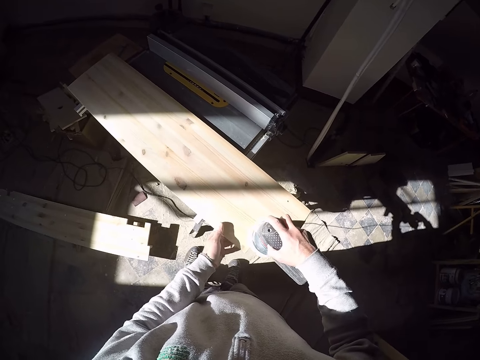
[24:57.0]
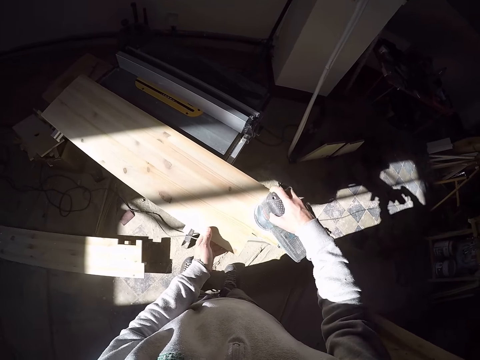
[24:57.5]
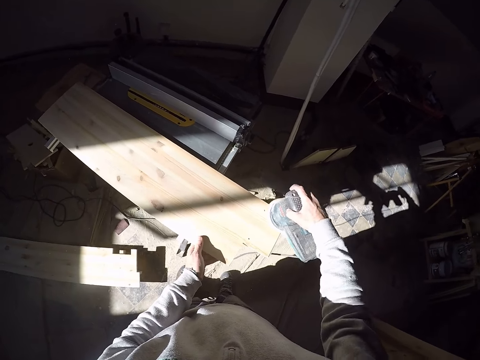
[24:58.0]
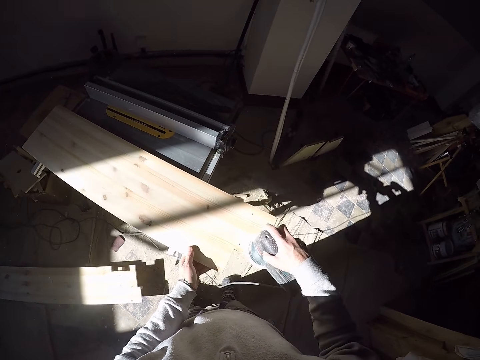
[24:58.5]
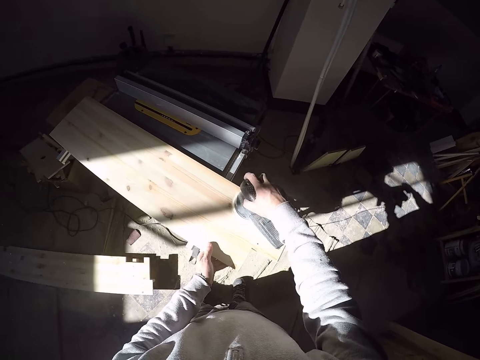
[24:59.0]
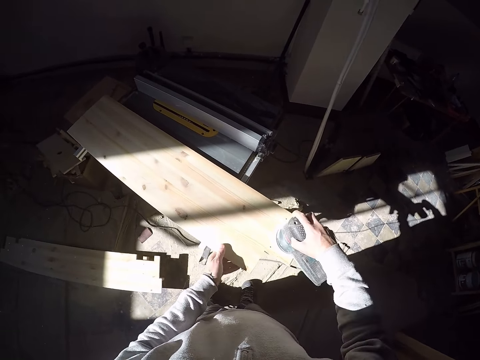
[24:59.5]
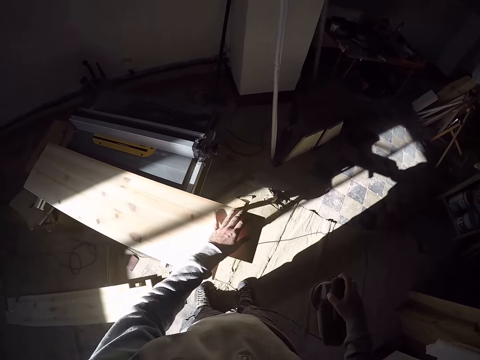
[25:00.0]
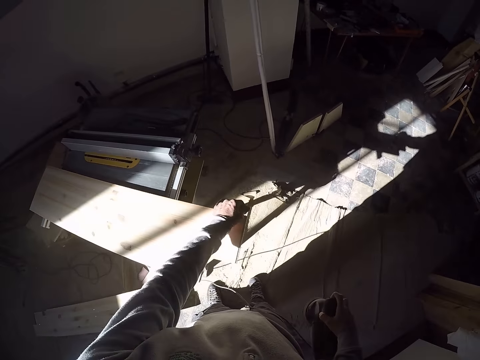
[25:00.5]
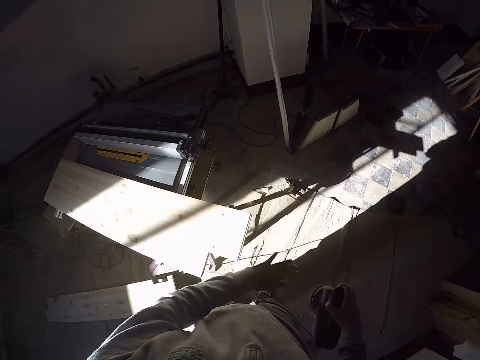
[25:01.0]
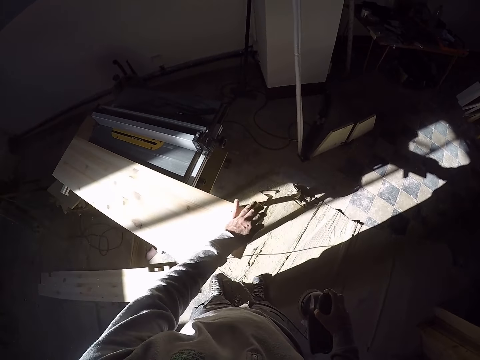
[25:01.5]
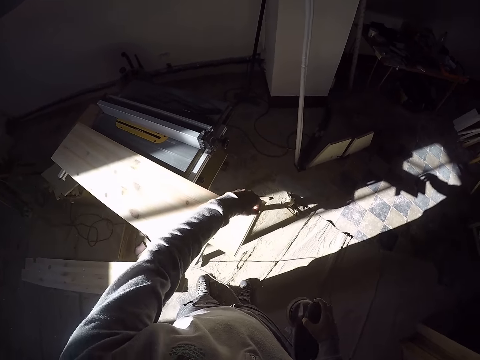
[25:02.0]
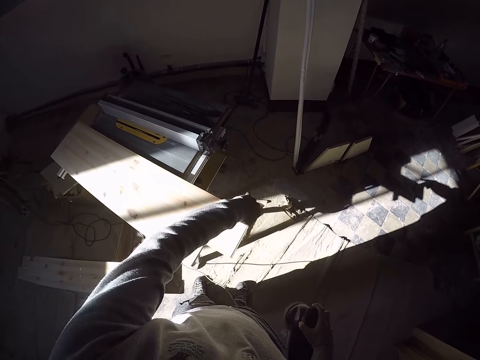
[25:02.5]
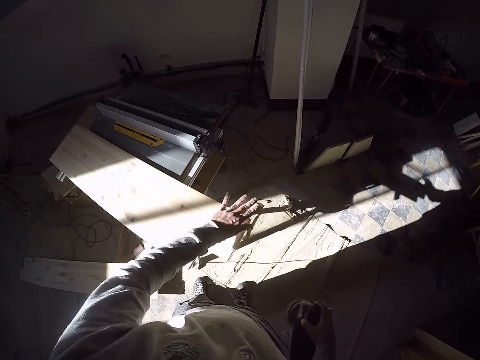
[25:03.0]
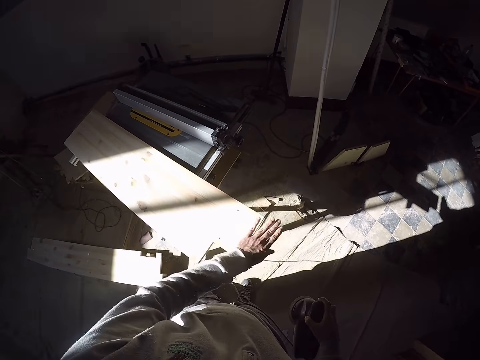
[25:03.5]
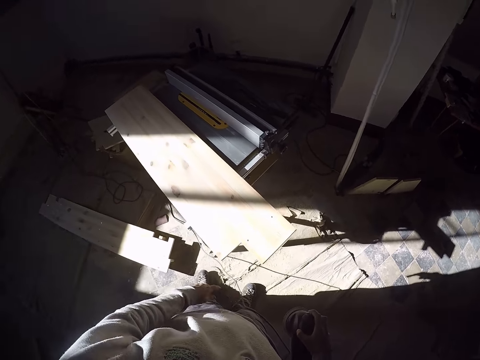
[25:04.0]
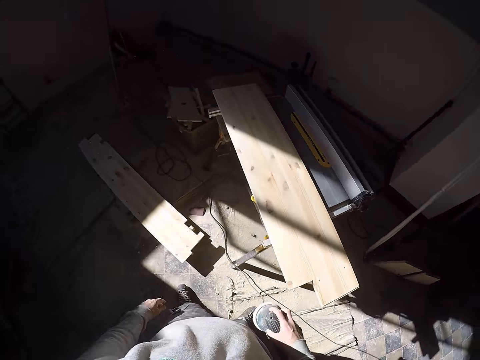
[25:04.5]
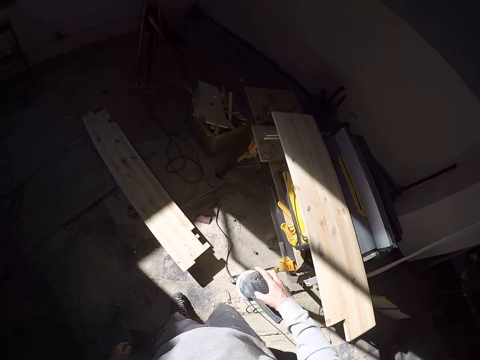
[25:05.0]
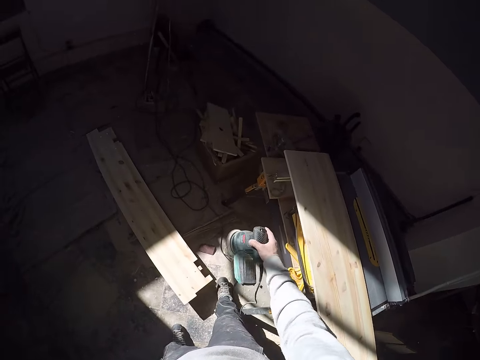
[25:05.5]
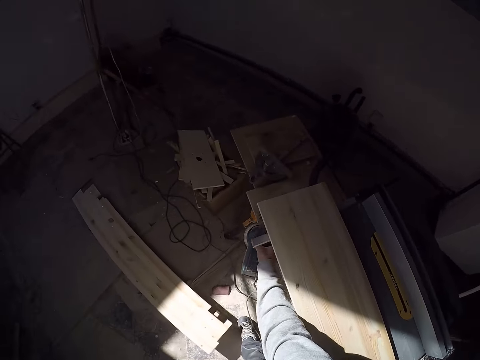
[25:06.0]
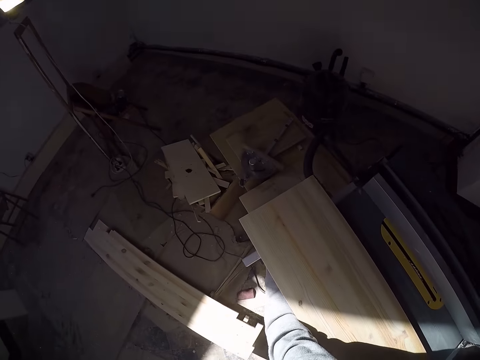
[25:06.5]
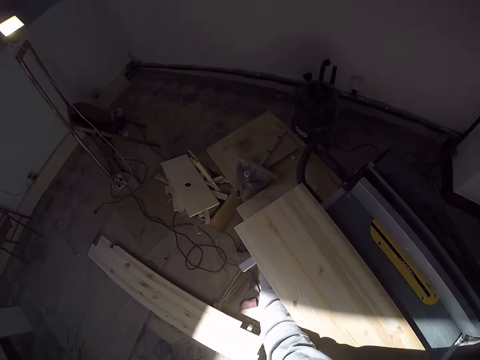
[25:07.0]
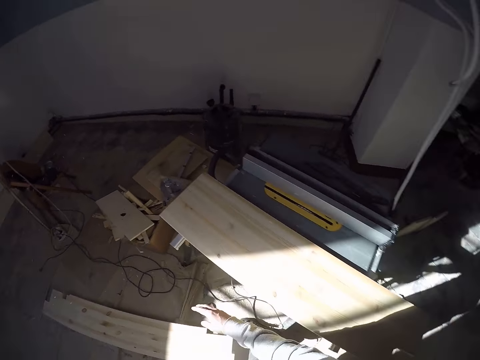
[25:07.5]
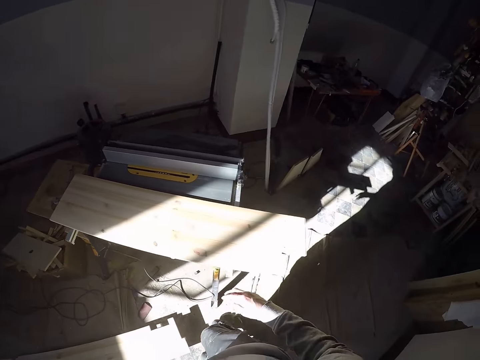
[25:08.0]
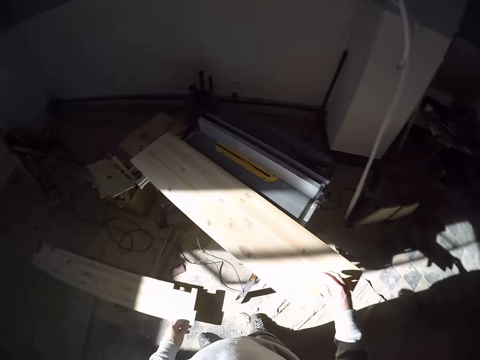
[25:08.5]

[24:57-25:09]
The camera wearer removes the orbit sander from the wood on the wood cutter. He removes his left hand from the wood on the wood cutter. He dusts the wood on the wood cutter with his left hand. He drops the orbit sander on the table with his right hand.

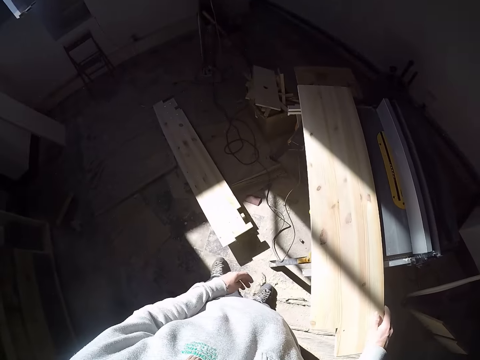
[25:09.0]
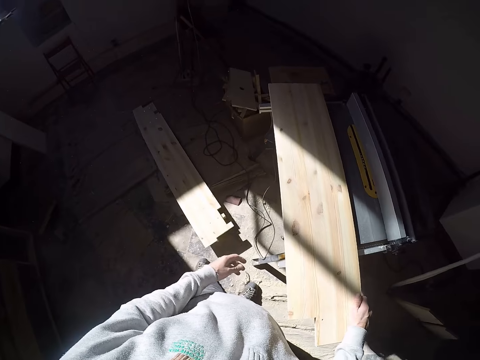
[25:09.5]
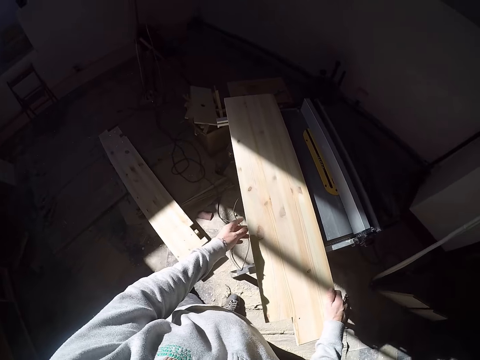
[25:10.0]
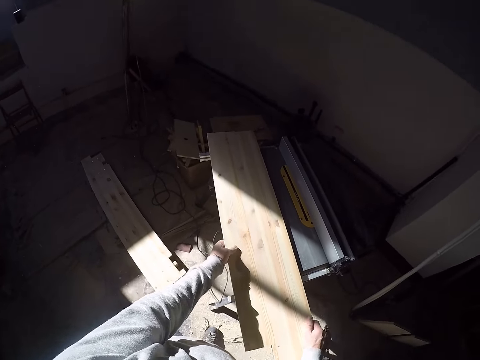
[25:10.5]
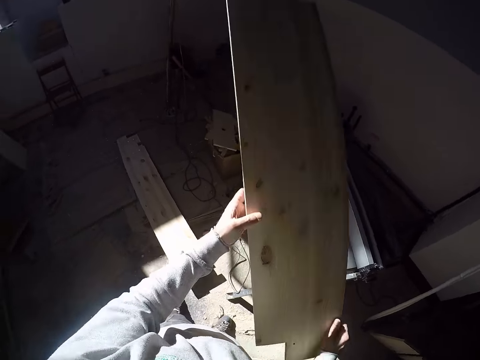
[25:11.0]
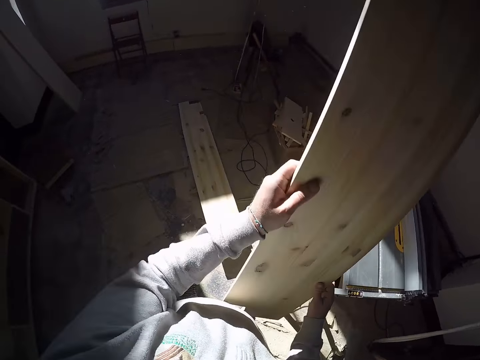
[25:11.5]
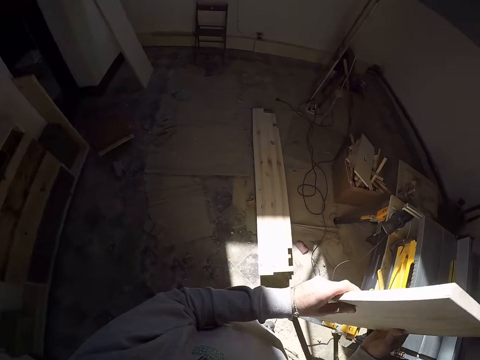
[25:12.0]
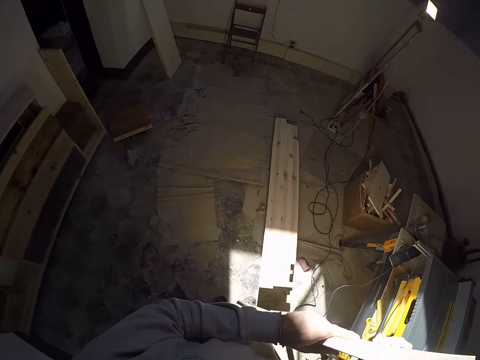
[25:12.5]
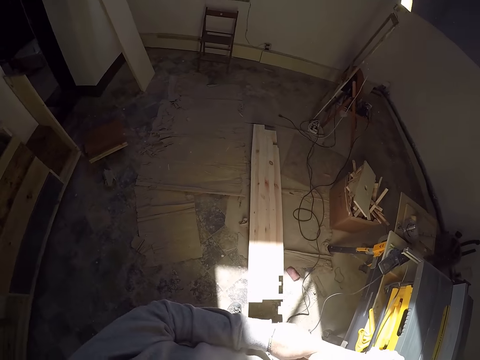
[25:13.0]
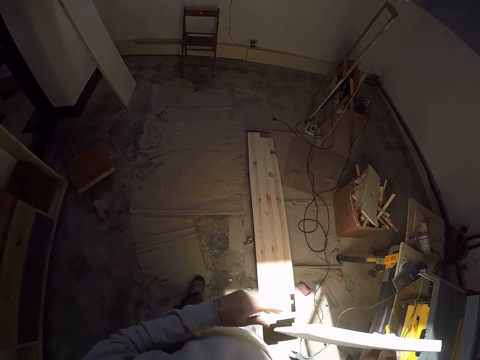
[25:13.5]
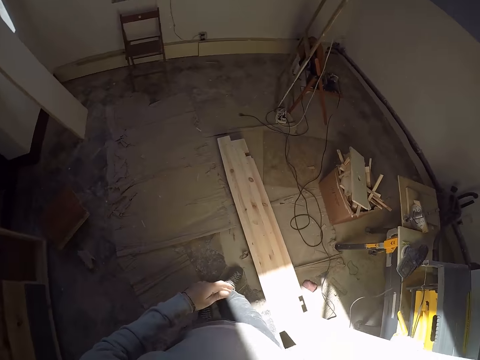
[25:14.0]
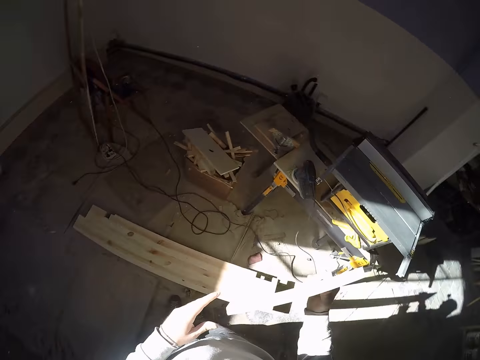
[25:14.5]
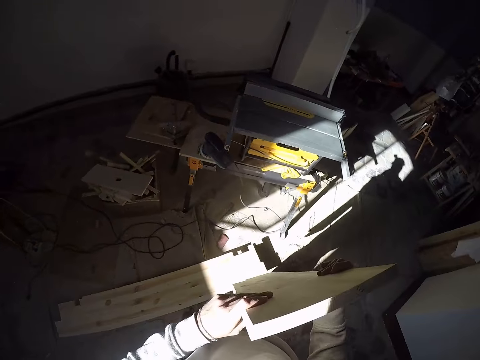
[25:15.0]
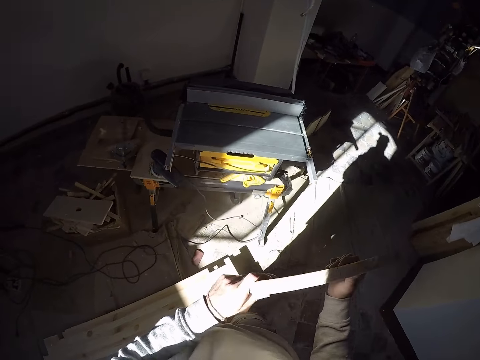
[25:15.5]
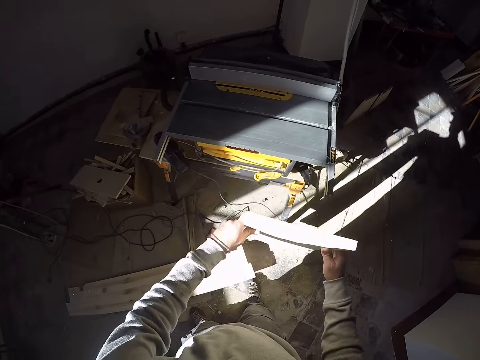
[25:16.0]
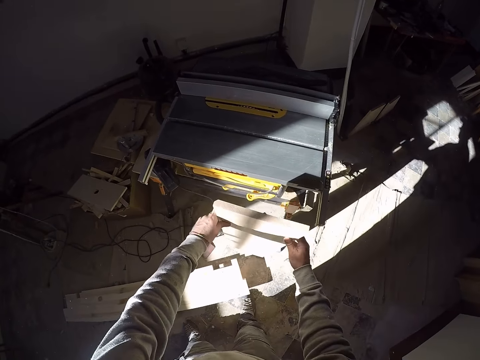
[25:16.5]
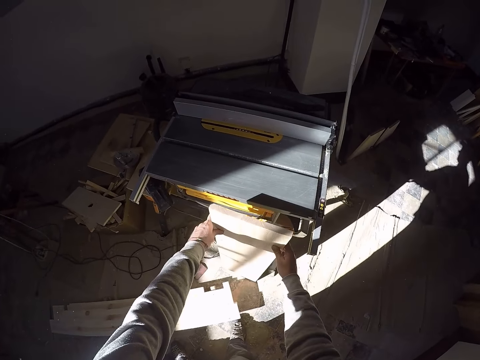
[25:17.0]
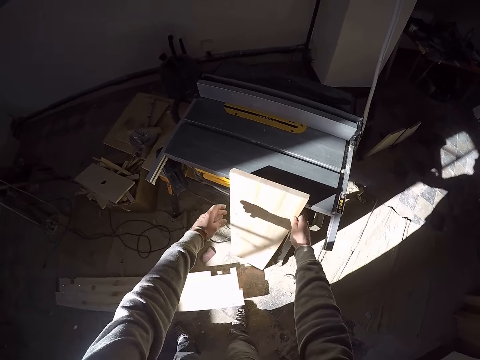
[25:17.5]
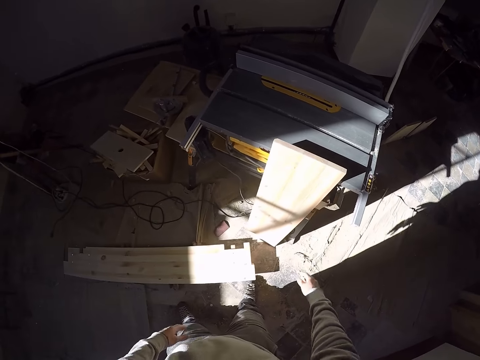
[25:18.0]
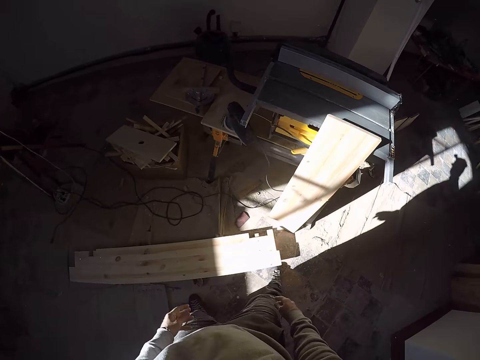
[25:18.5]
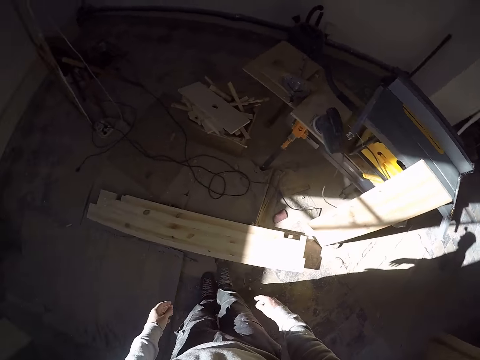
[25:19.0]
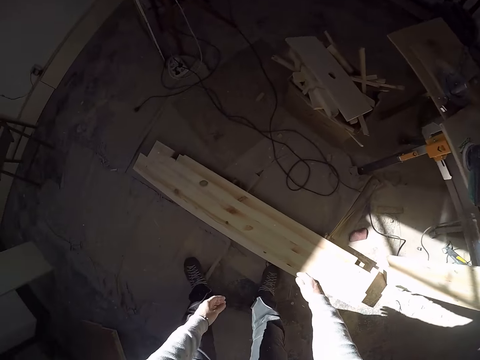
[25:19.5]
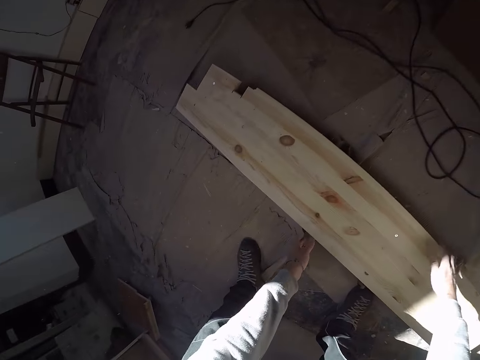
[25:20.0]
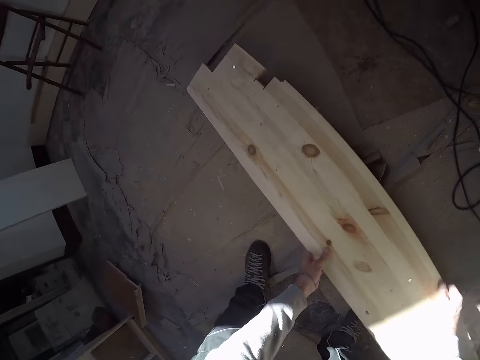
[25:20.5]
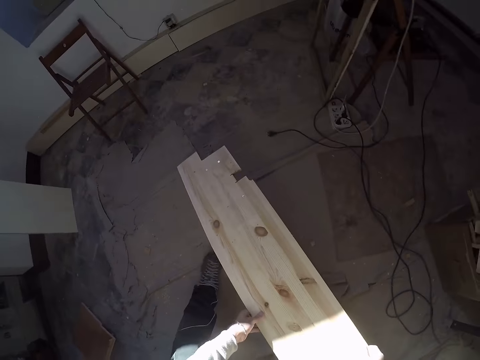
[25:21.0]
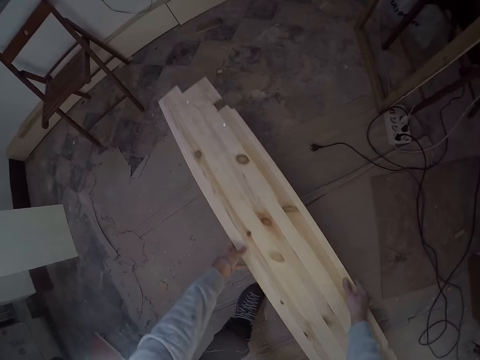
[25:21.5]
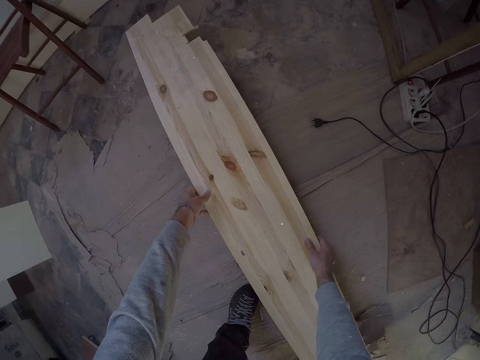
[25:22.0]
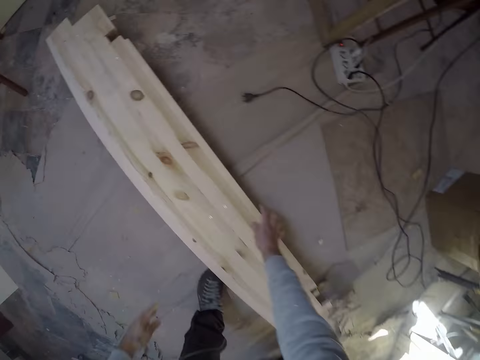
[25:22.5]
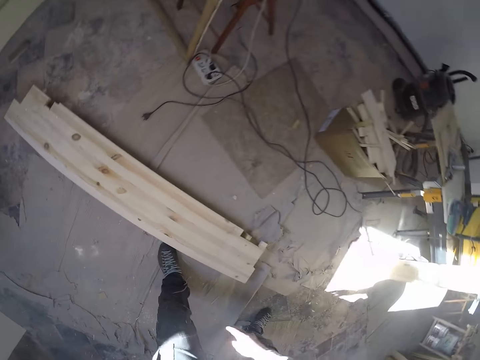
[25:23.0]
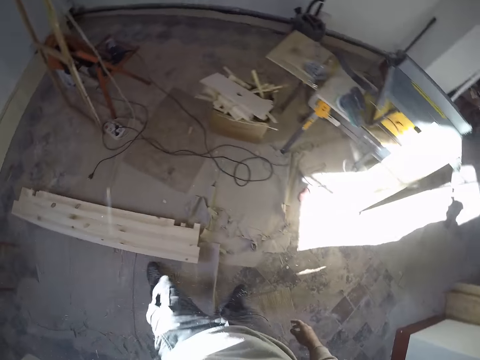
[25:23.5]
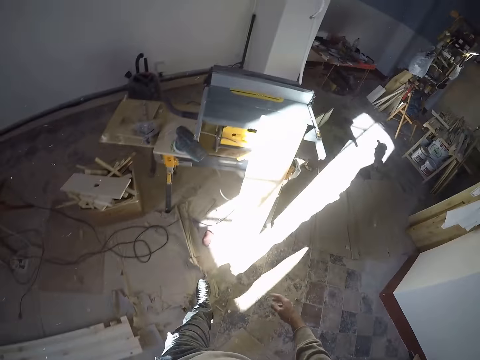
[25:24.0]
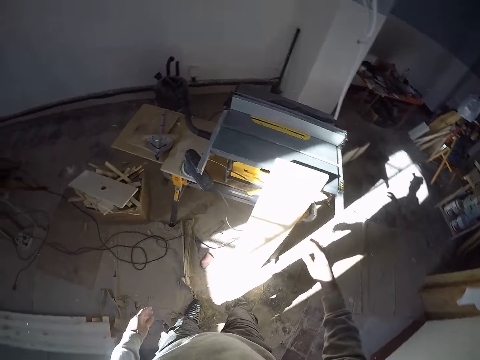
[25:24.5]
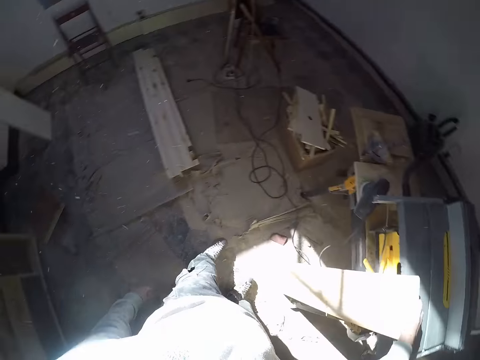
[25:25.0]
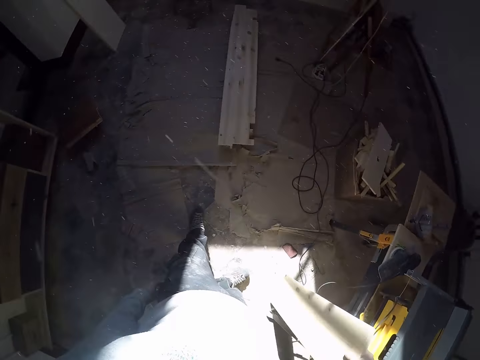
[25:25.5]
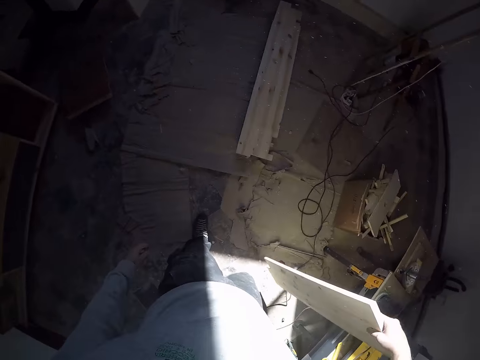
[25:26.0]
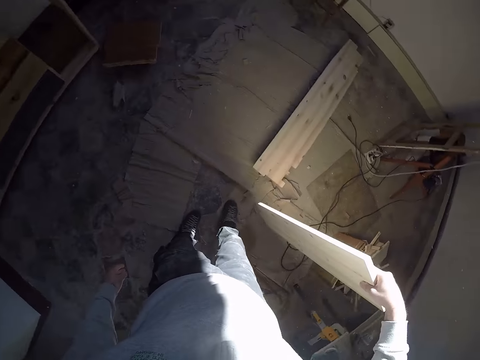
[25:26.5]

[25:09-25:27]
The camera wearer places his right hand on the wood on the wood cutter. He places his left hand on the wood on the wood cutter. He carries the wood from the wood cutter with both hands. He puts the piece of wood against the table saw machine. He removes his left hand from the wood. He touches the wood with his left hand. He places the wood by the side of the wood cutter with both hands. He removes both hands from the wood. He moves the piece of wood. He picks the wood from the floor with both hands. He drops the wood on the floor with both hands. He walks around the room. He picks the wood by the side of the wood cutter with his right hand.
